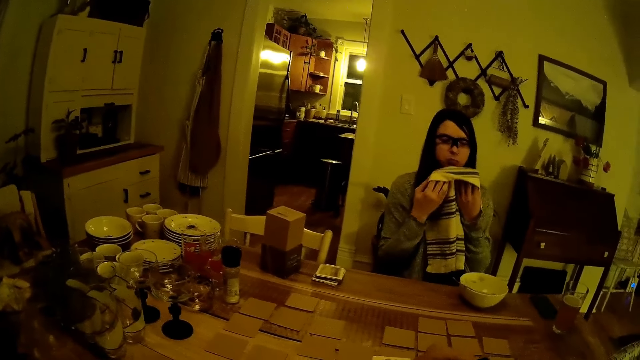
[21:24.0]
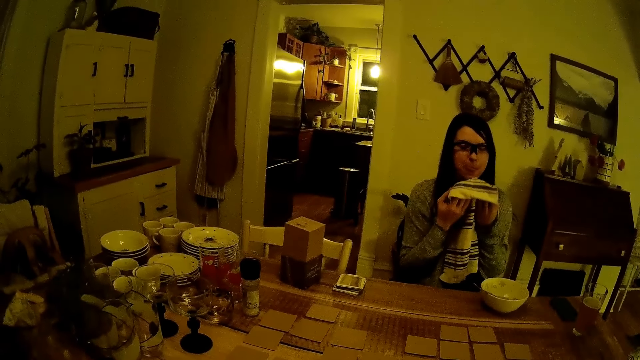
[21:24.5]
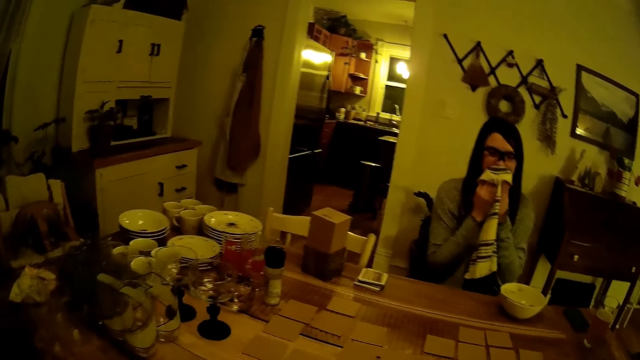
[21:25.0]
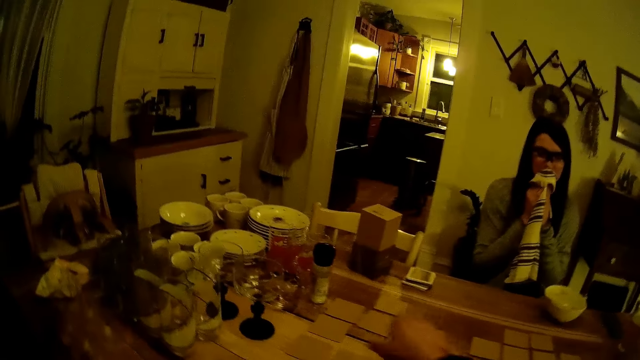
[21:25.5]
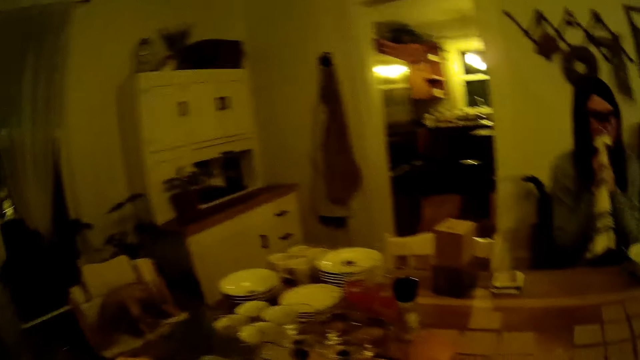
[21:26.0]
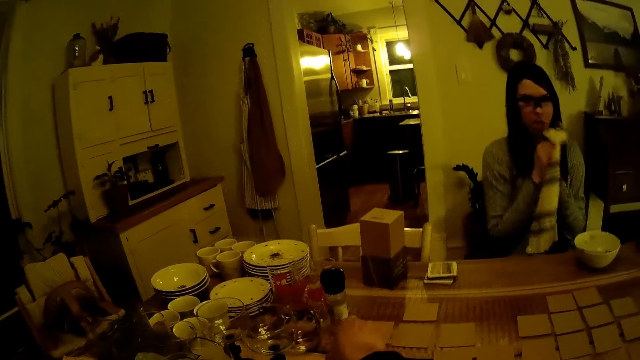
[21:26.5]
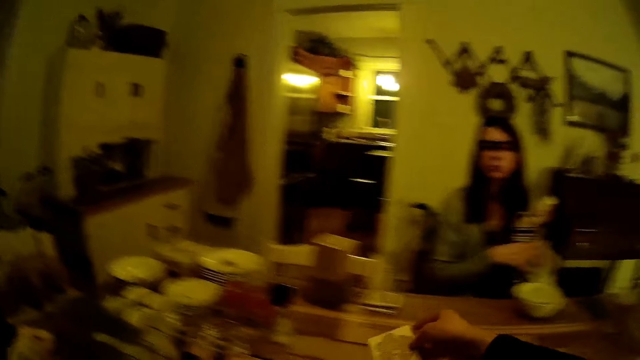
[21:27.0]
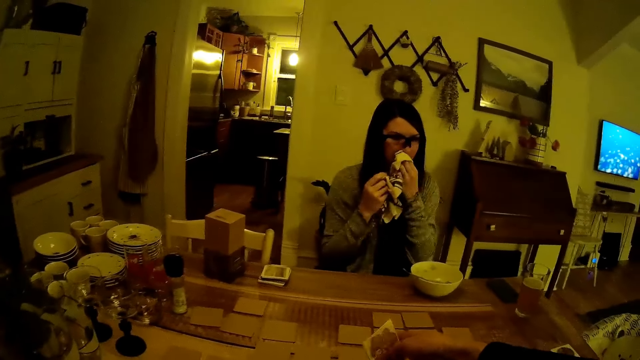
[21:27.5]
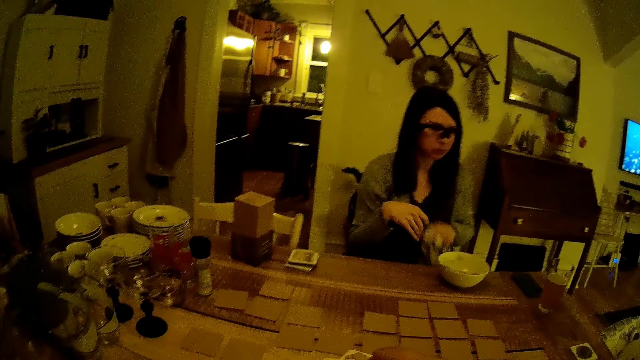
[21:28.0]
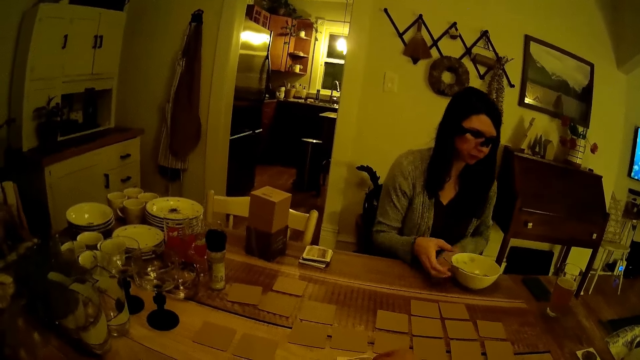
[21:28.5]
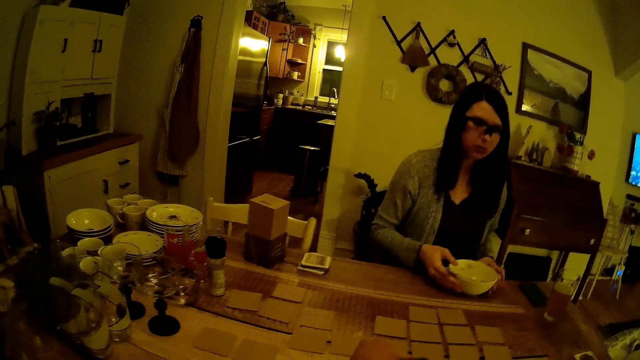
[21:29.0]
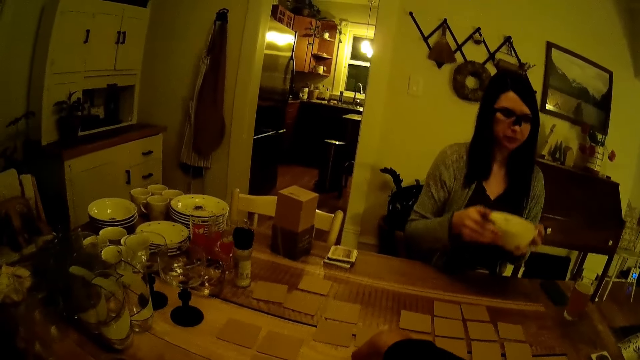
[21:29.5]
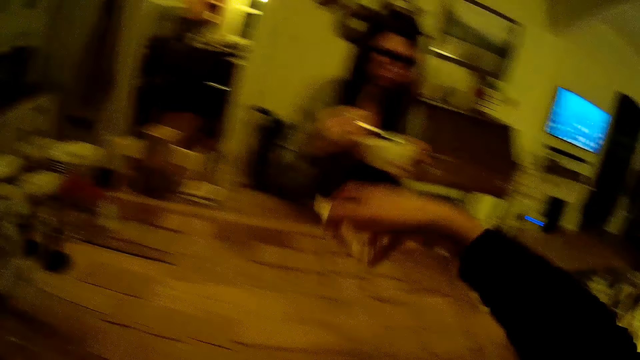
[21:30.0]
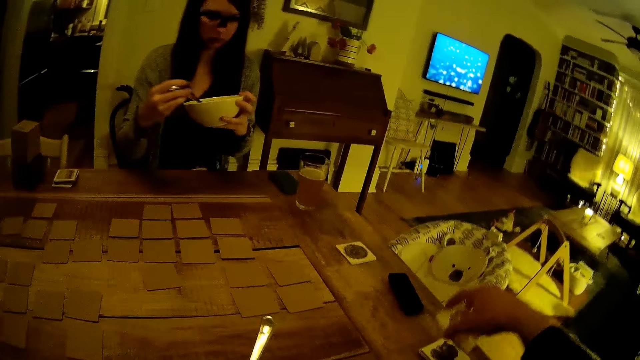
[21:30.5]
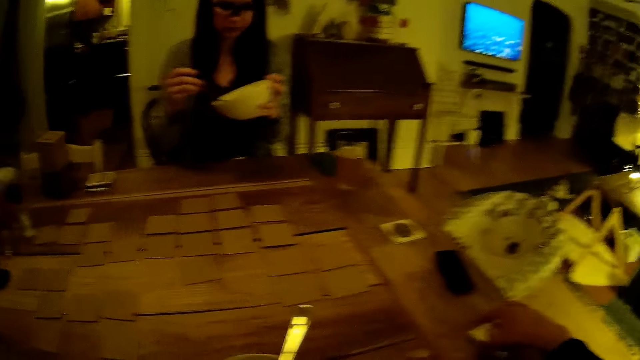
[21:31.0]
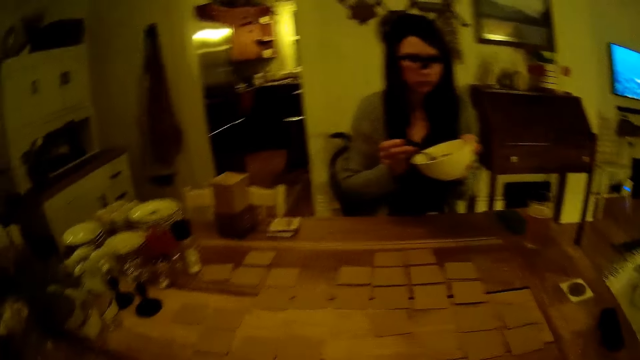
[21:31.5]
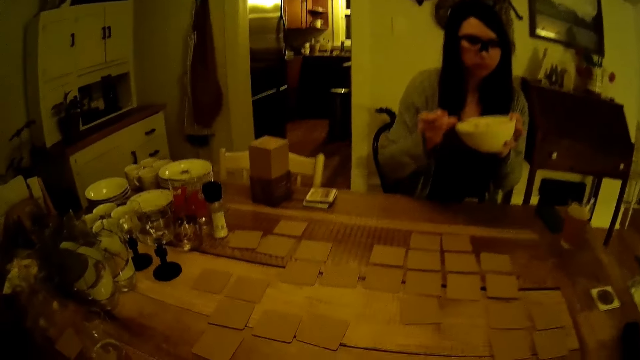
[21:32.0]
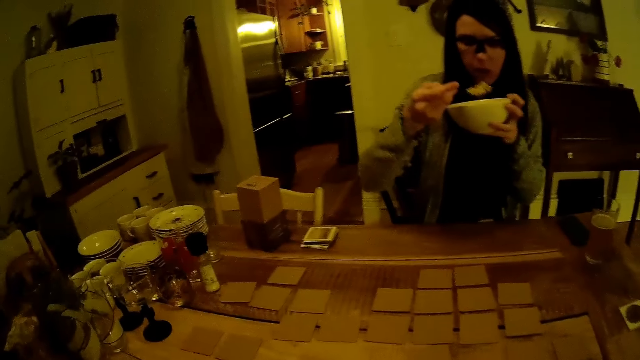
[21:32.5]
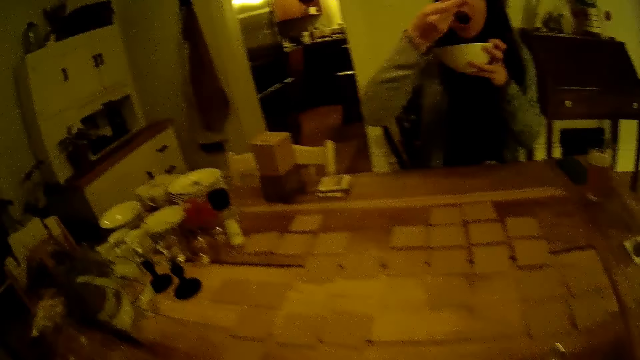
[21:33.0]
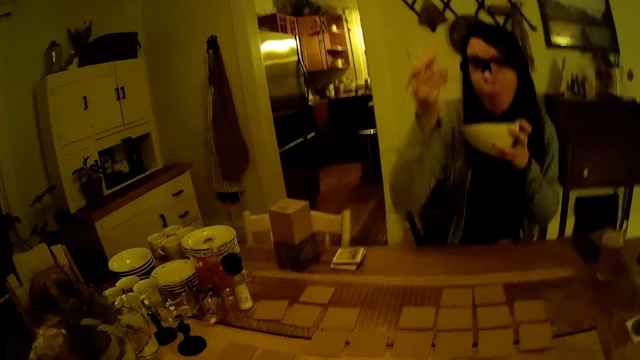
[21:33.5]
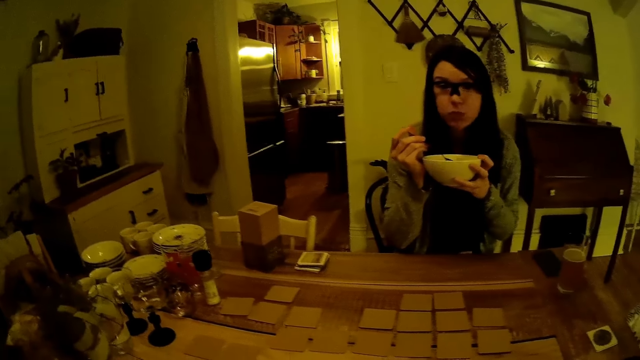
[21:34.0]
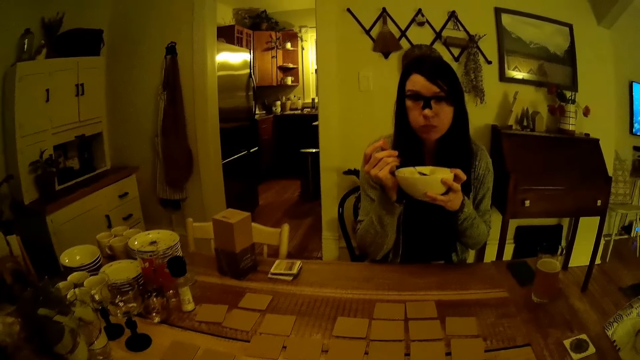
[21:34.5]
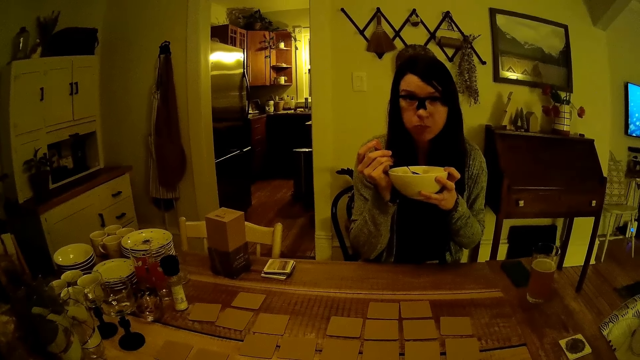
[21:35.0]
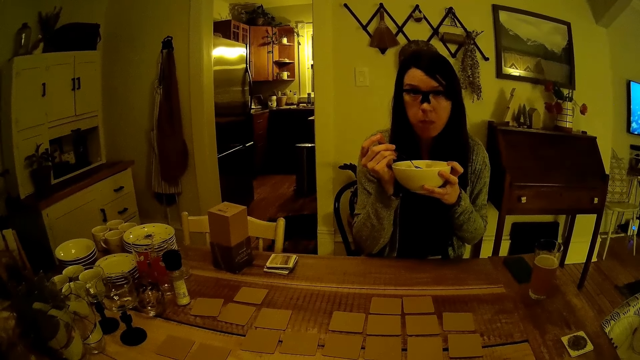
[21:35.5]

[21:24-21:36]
The woman cleans her mouth with the napkin in her hands. The camera wearer picks up a card on the dining table with his right hand. The woman carries the plate of food from the table with both hands. She picks up the spoon from the plate of food with her right hand. The camera wearer places the card on the table. The woman eats from the plate of food with the spoon in her right hand.

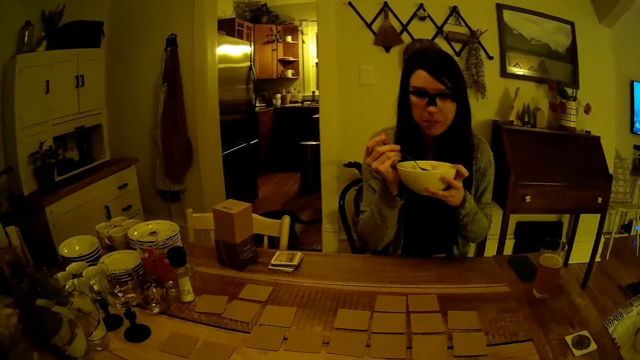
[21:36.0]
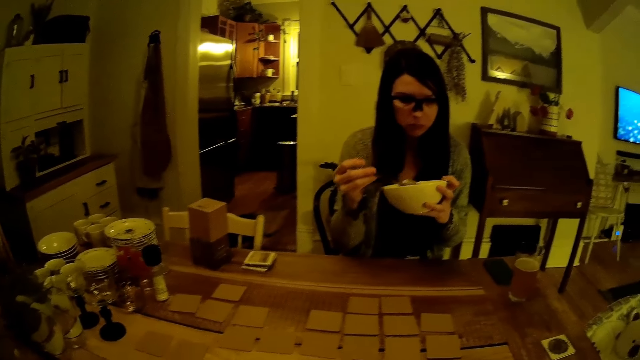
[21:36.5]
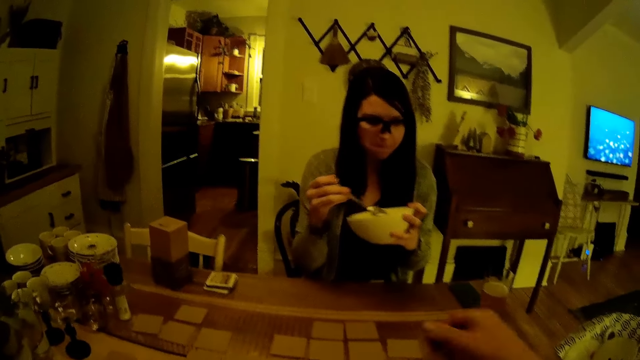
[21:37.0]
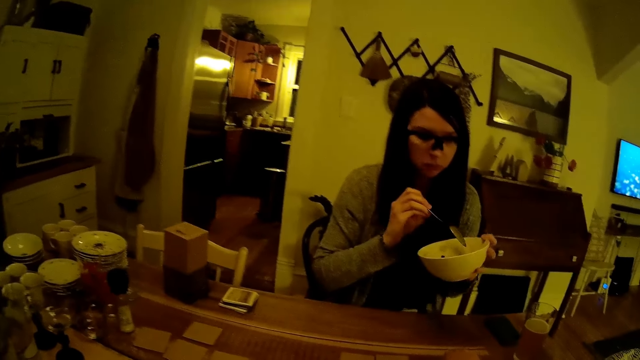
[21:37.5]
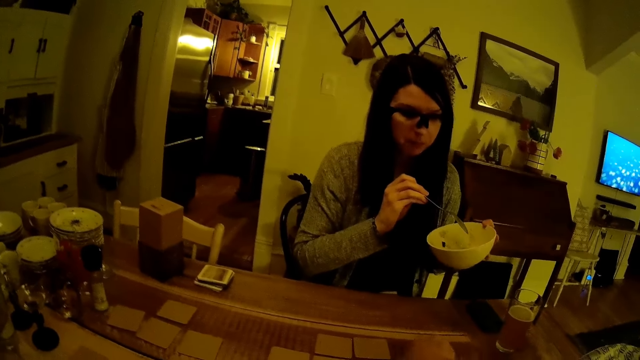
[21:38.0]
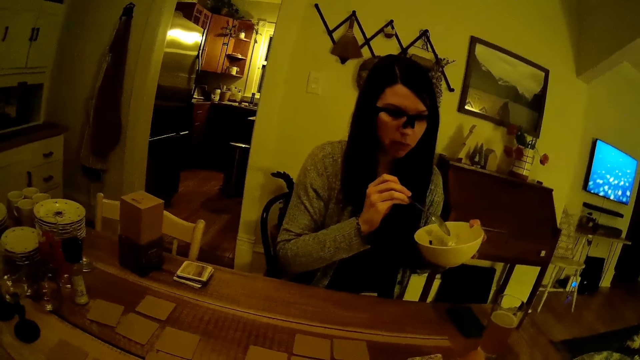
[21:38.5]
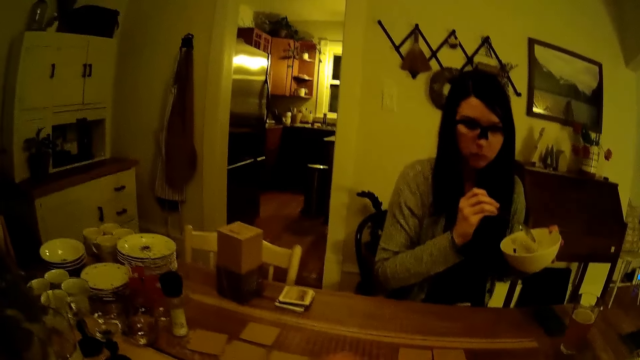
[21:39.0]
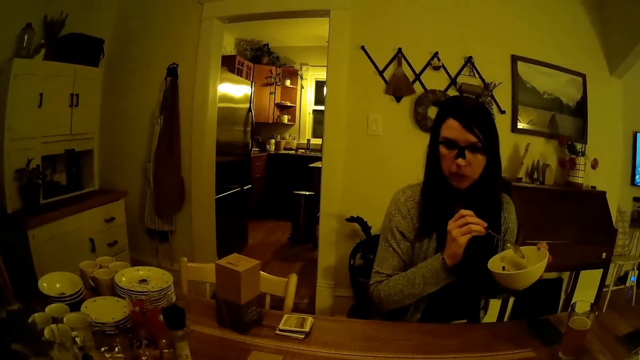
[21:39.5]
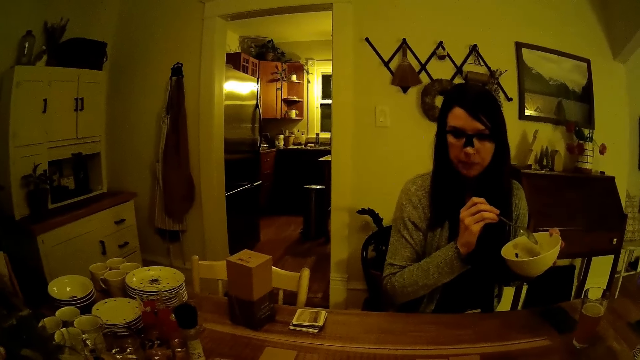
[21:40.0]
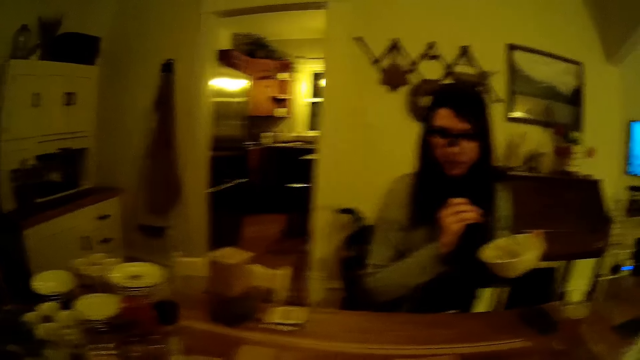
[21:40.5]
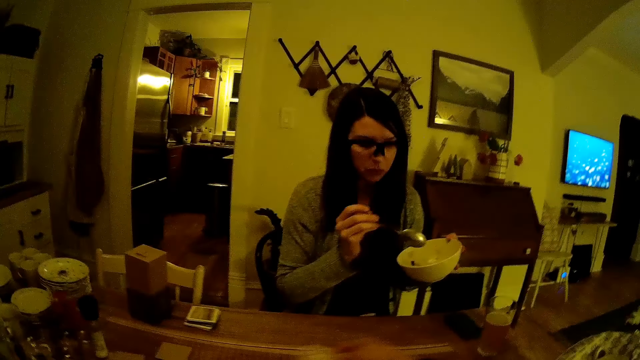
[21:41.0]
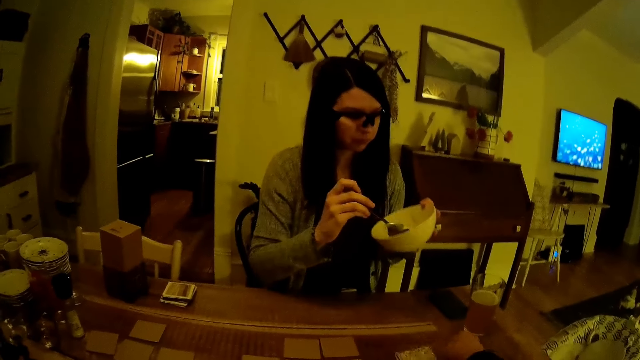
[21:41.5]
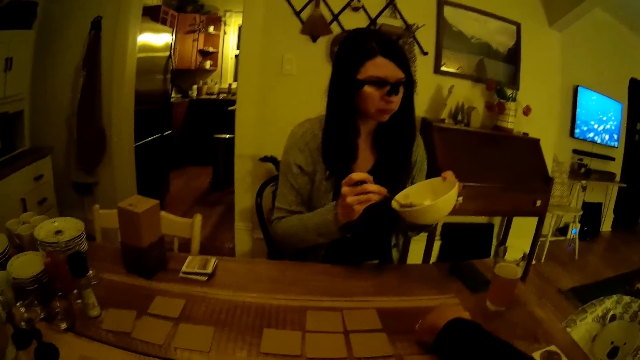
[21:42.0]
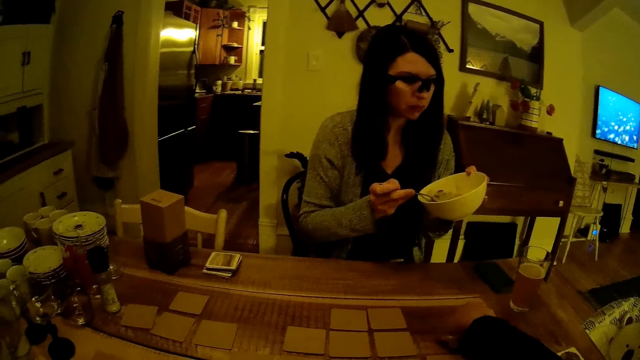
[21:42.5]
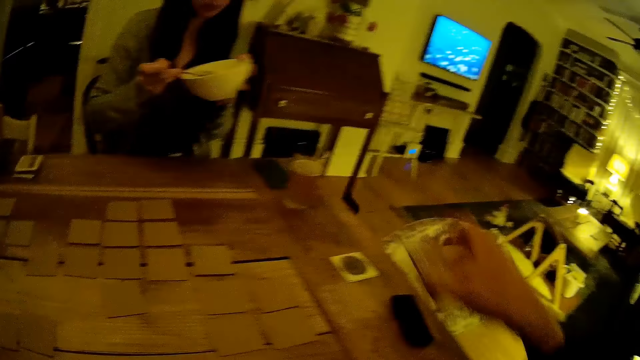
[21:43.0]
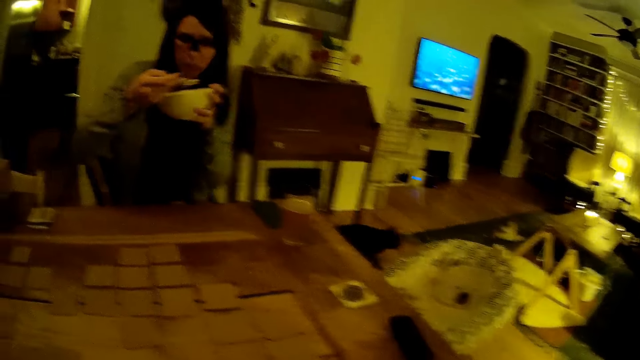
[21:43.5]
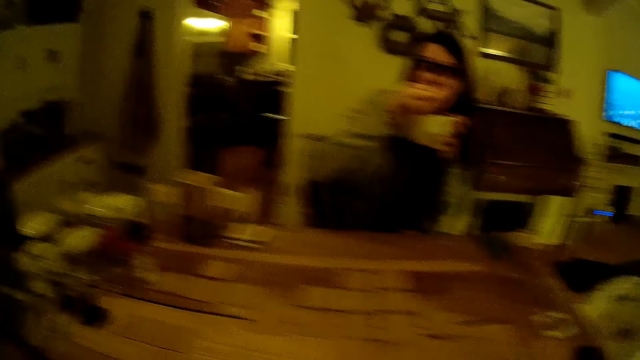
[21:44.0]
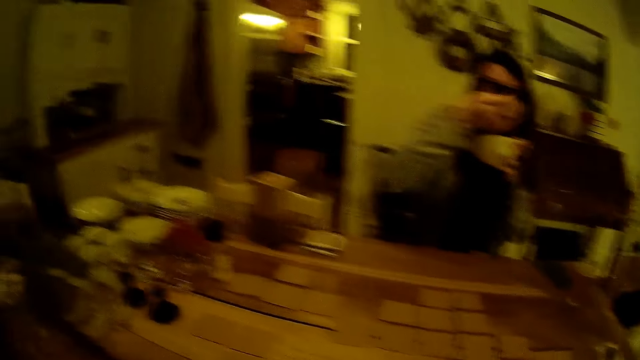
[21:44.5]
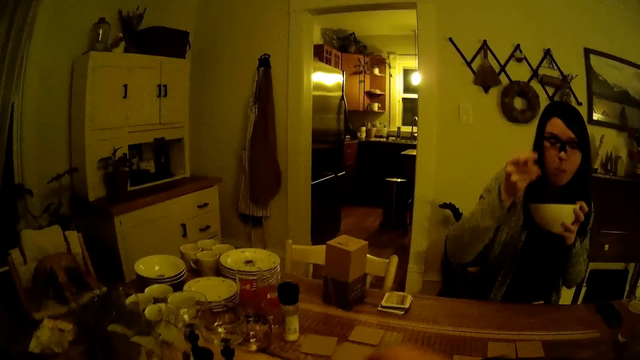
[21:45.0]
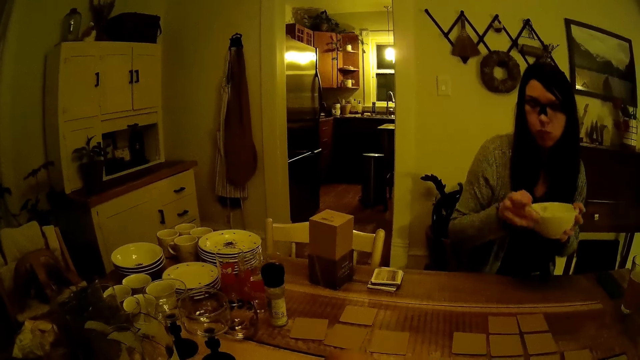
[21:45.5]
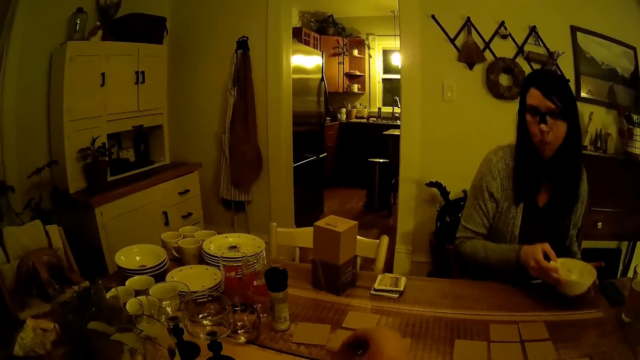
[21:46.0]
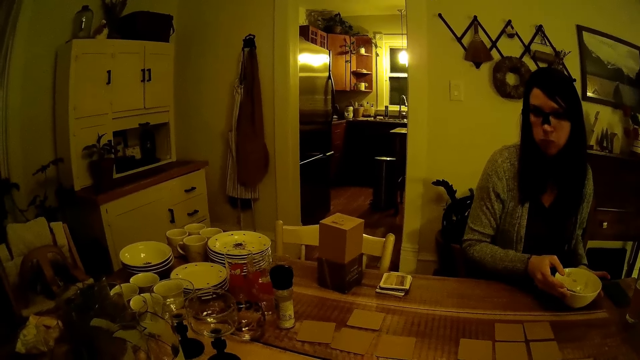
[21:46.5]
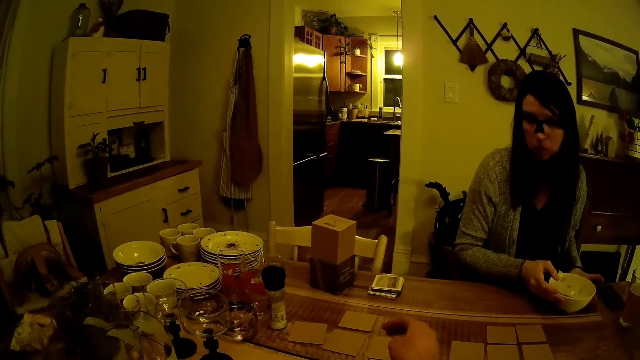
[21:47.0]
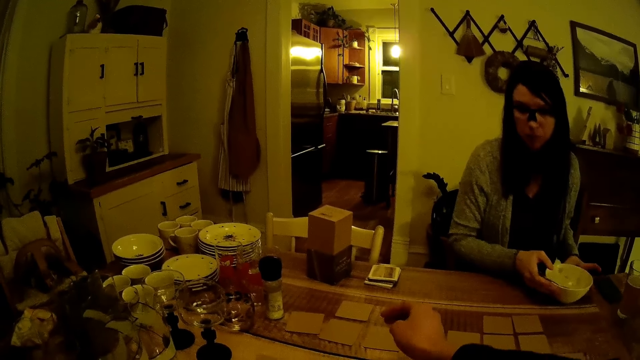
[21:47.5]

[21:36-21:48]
The camera wearer arranges cards. He turns a card on the dining table with his right hand. He drops a card on the card on the dining table with his right hand. He picks up the cards on the dining table with his right hand. The woman drops the spoon in her right hand in the plate of food. She drops the plate of food in her hands on the table. The camera wearer turns a card on the dining table with his right hand. He converses with the woman.
